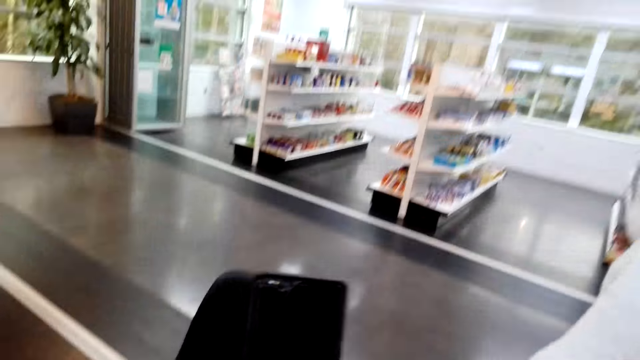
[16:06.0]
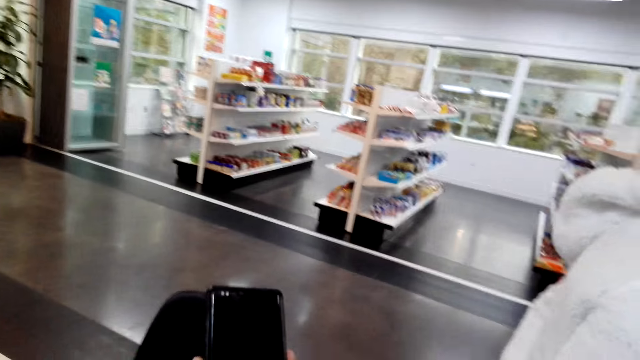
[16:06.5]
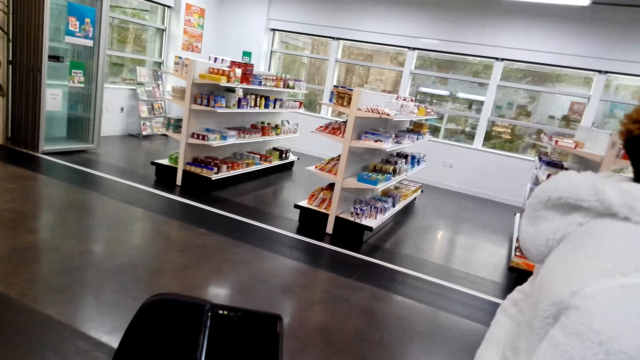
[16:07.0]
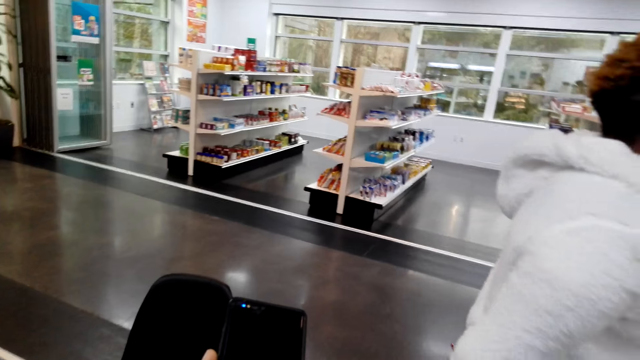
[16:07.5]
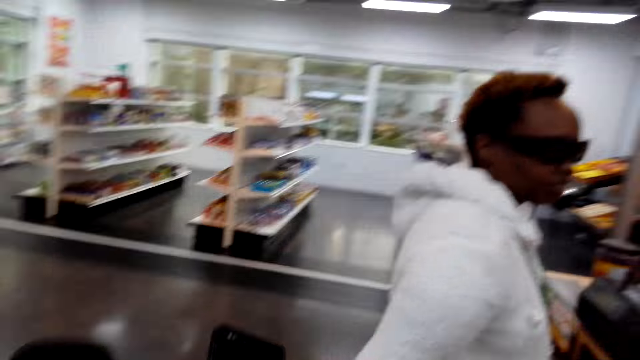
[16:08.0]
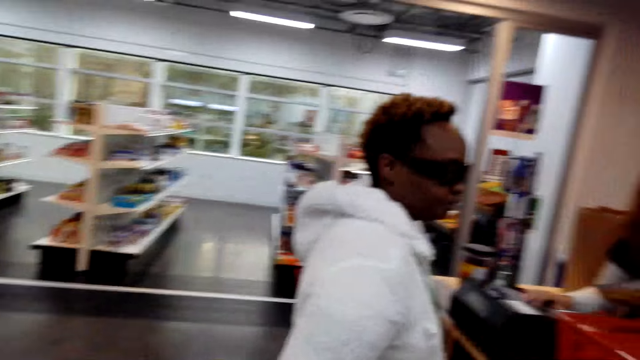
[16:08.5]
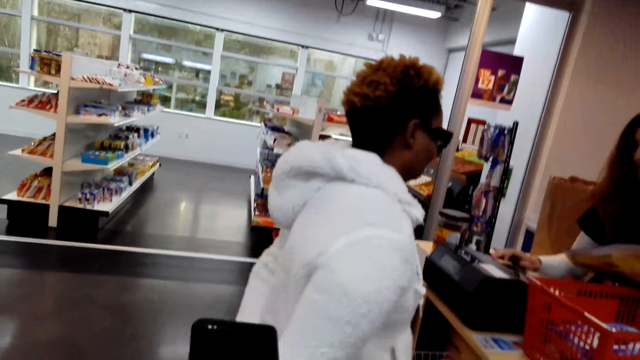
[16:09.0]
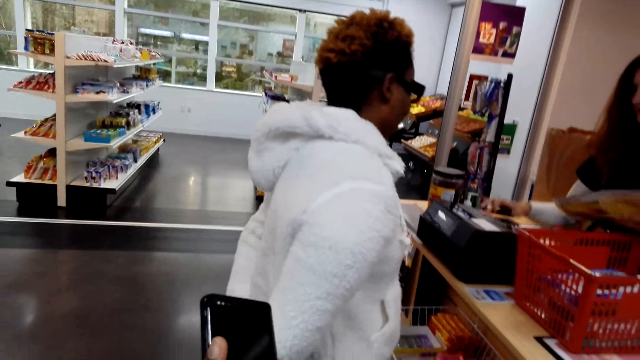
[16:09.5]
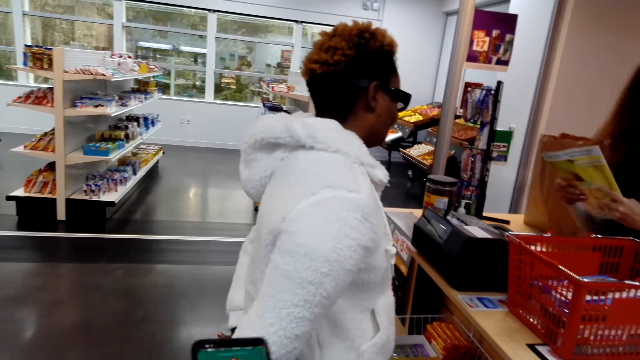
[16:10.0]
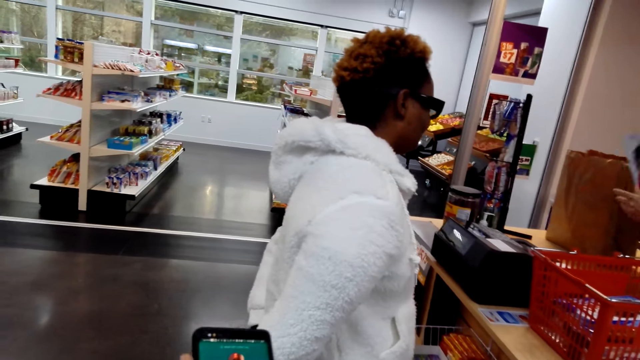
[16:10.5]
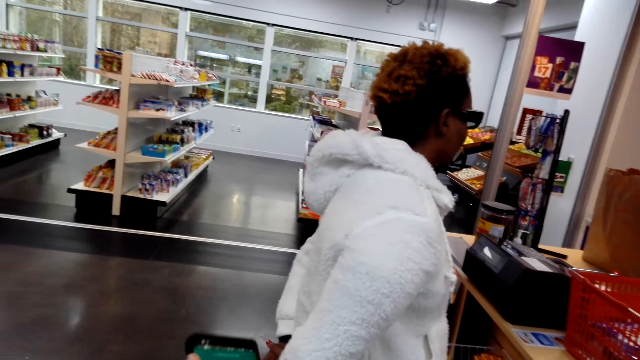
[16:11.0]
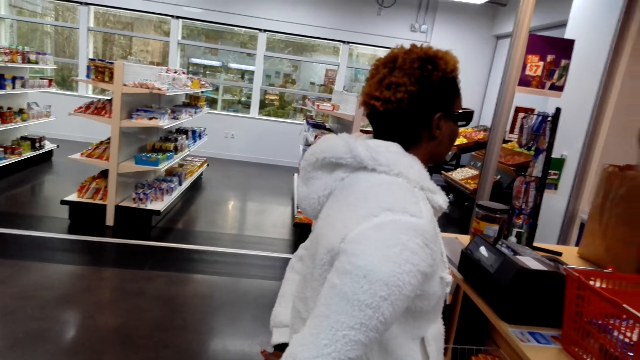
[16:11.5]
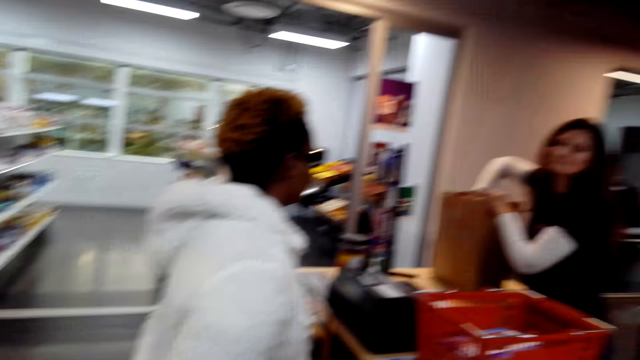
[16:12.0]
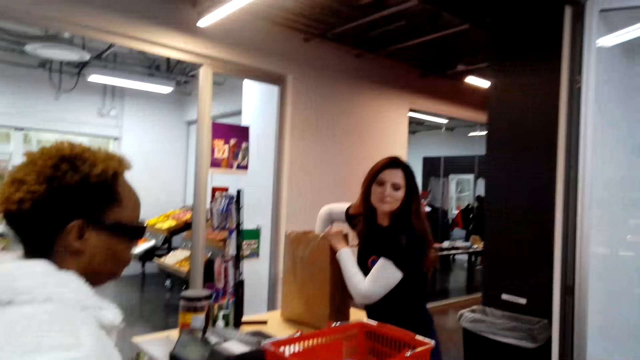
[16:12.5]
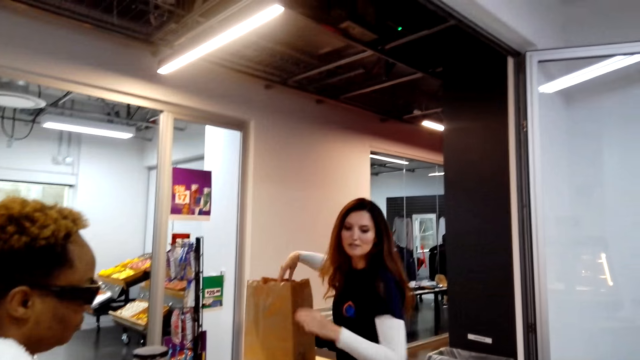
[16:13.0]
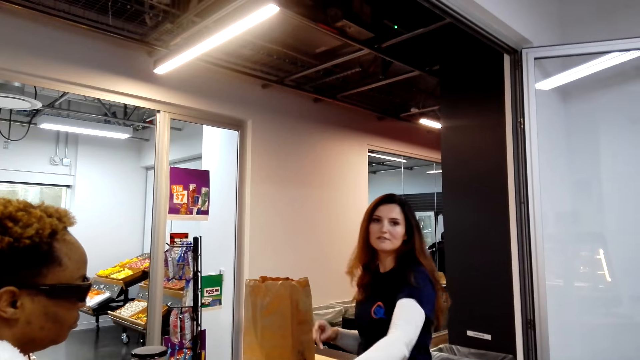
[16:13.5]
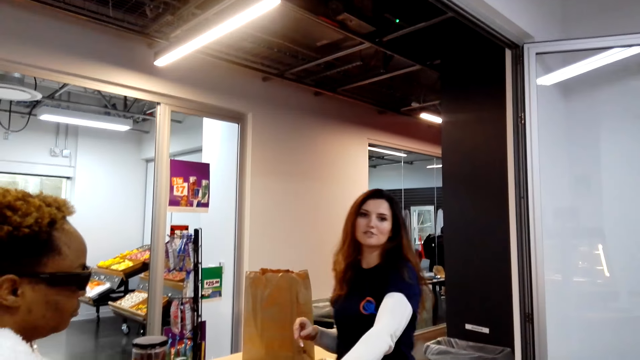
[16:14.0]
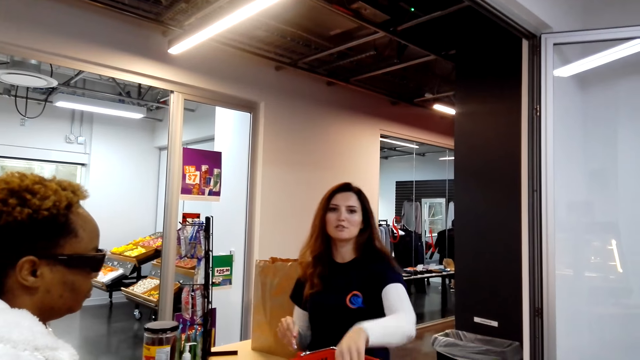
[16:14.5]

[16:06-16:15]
The camera wearer uses her phone. A woman puts the book in the bag.

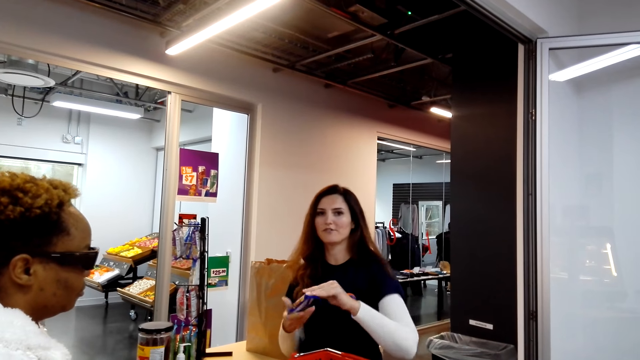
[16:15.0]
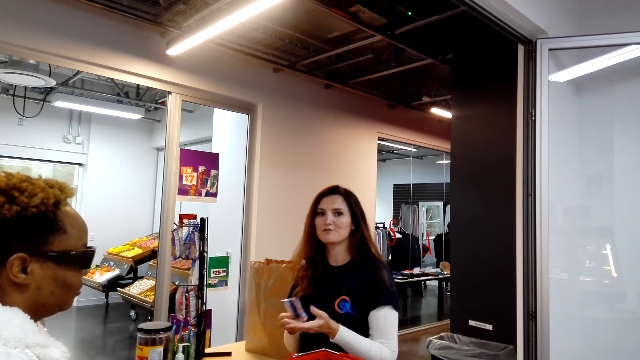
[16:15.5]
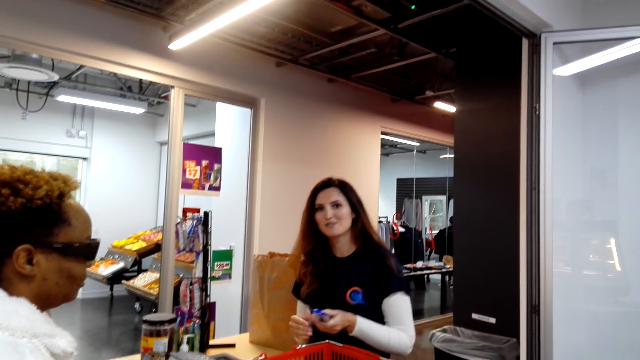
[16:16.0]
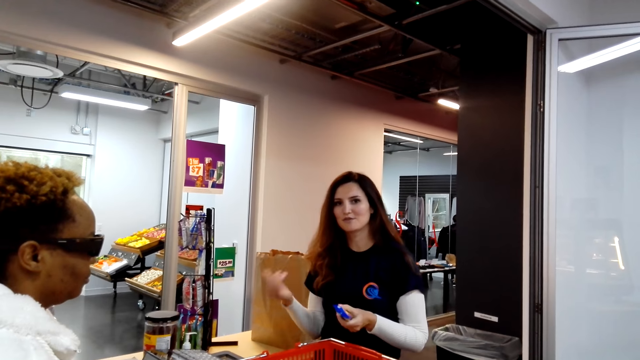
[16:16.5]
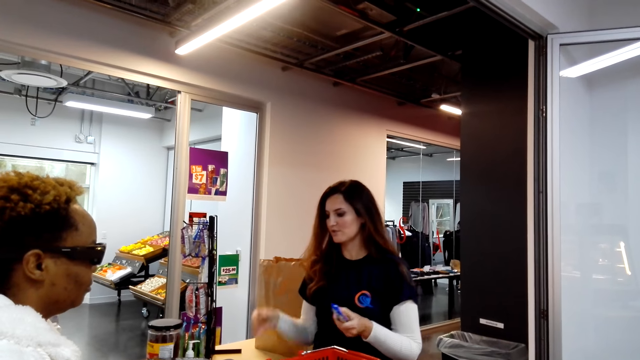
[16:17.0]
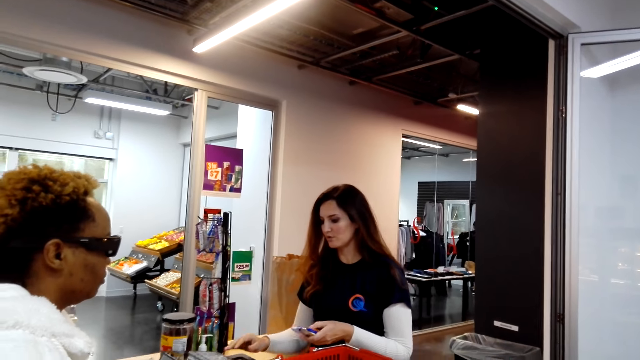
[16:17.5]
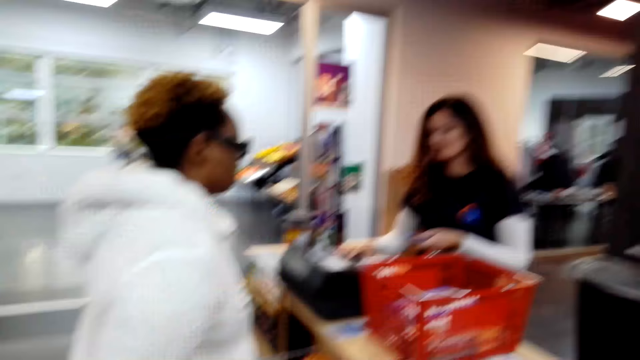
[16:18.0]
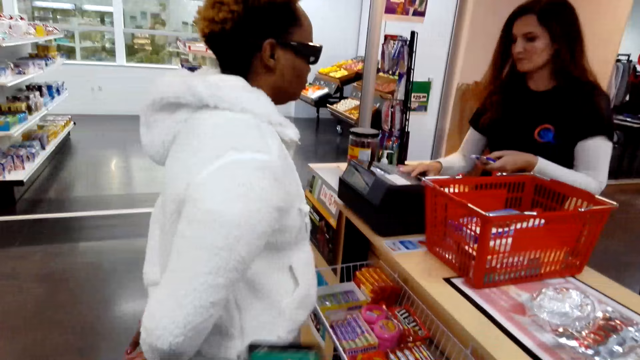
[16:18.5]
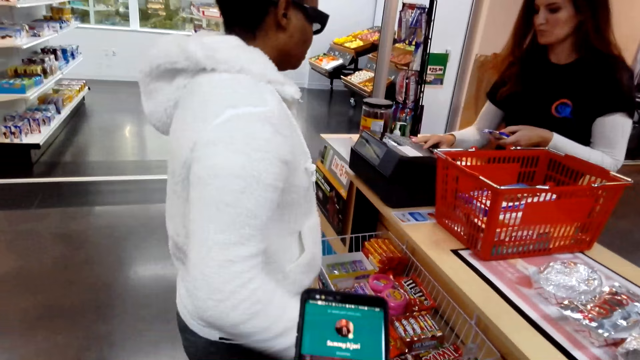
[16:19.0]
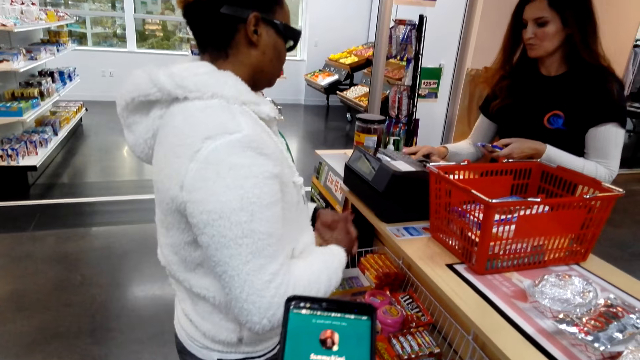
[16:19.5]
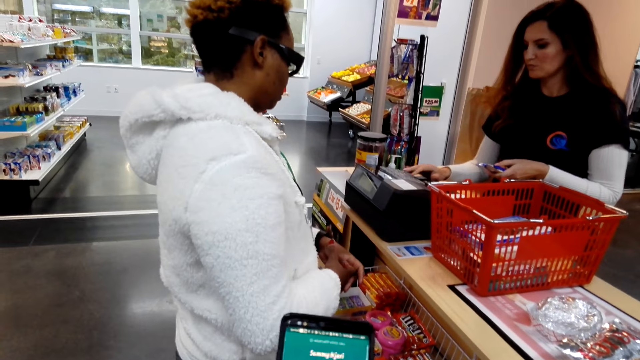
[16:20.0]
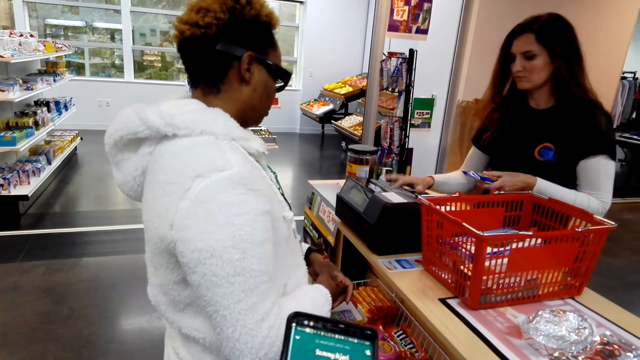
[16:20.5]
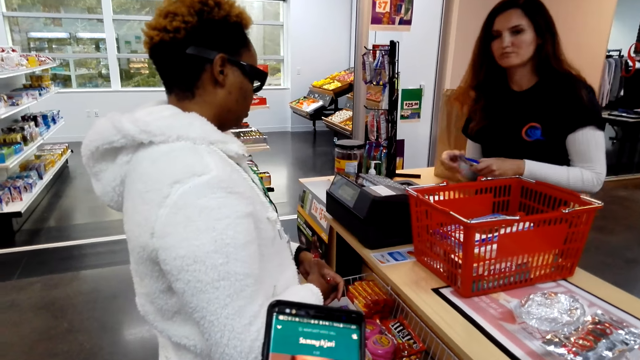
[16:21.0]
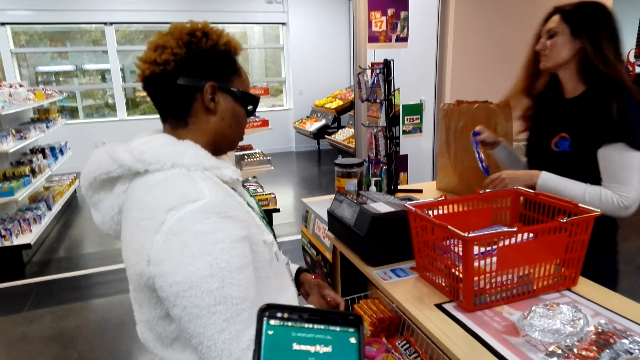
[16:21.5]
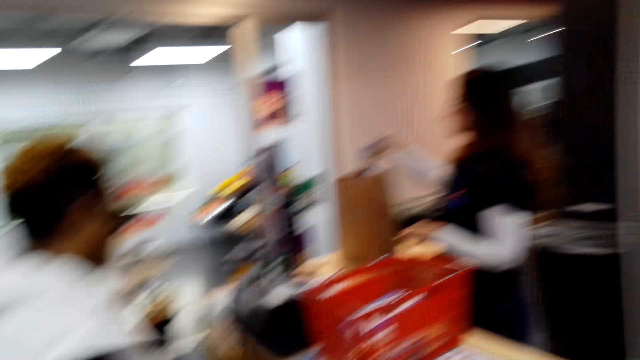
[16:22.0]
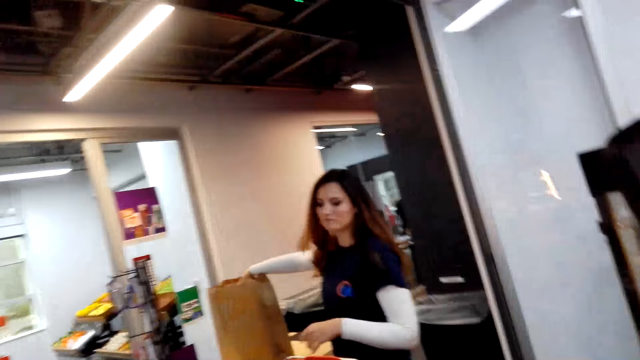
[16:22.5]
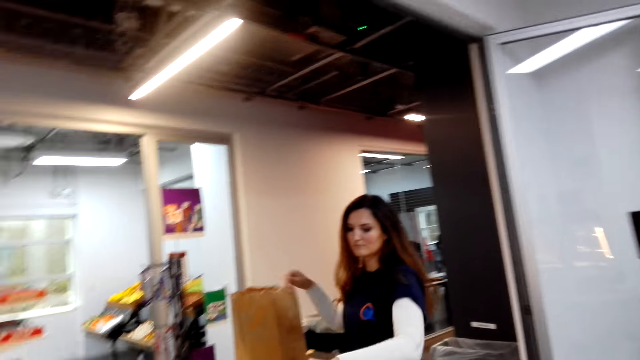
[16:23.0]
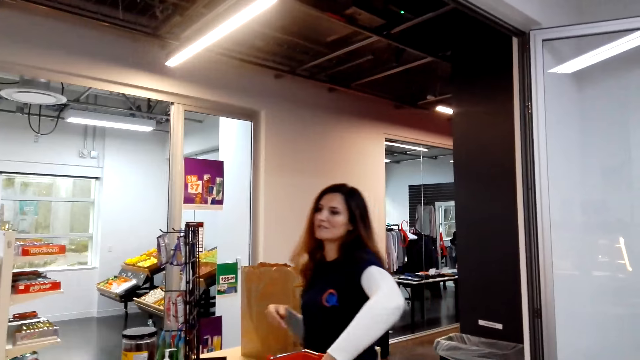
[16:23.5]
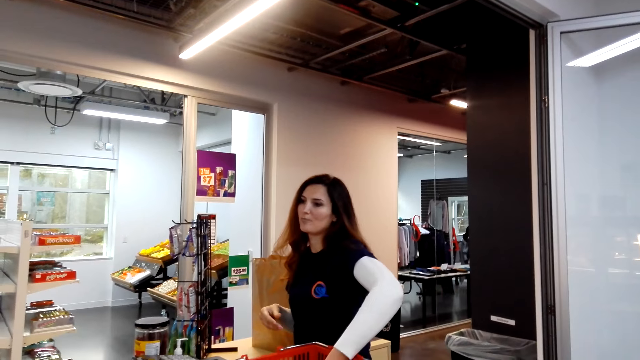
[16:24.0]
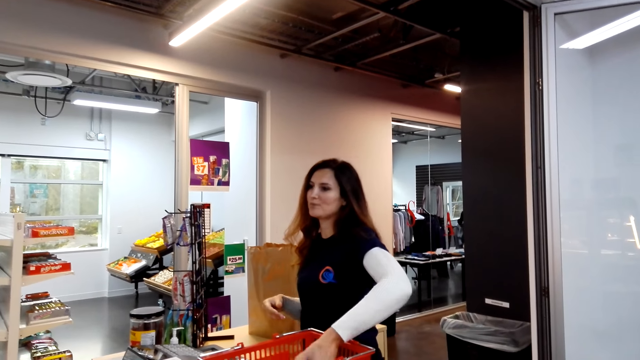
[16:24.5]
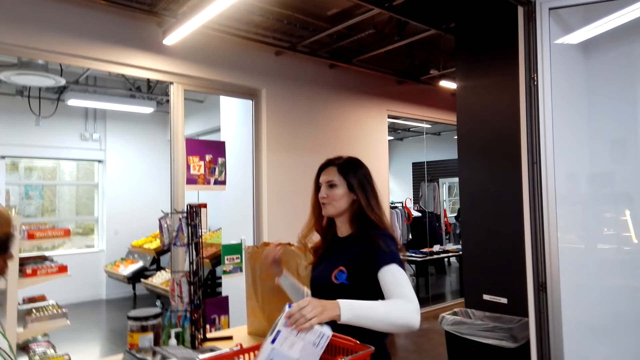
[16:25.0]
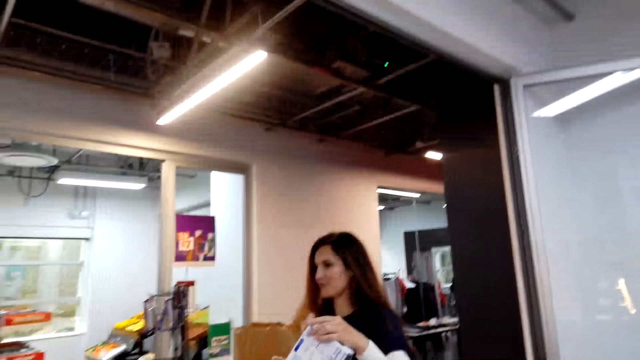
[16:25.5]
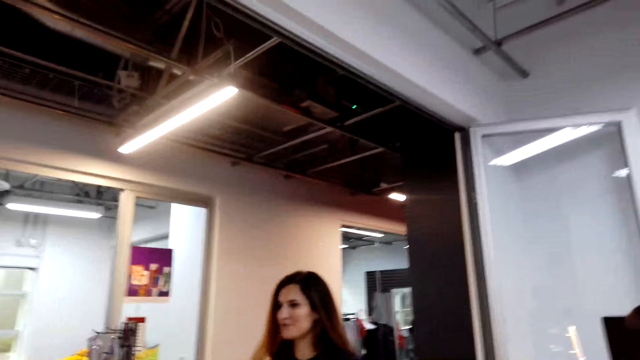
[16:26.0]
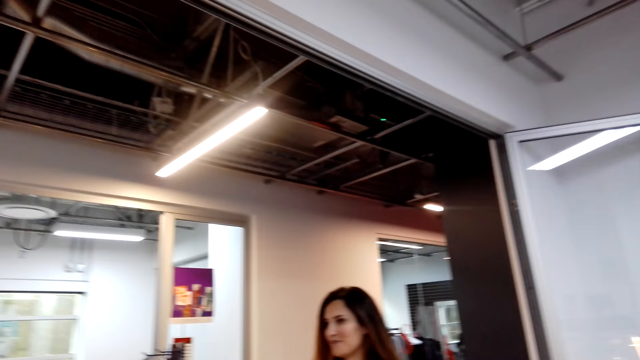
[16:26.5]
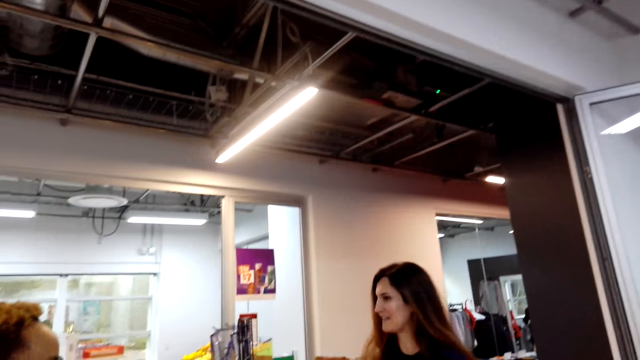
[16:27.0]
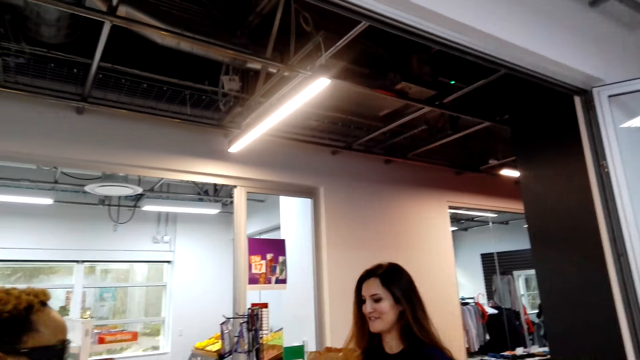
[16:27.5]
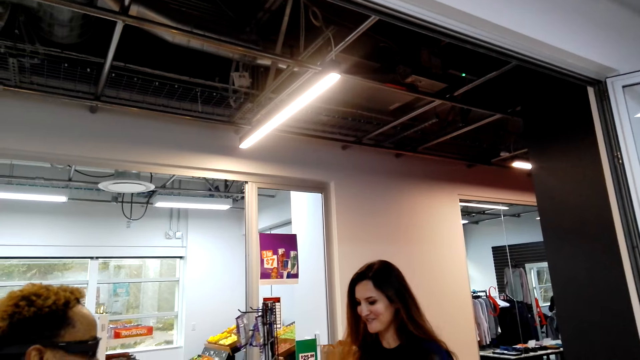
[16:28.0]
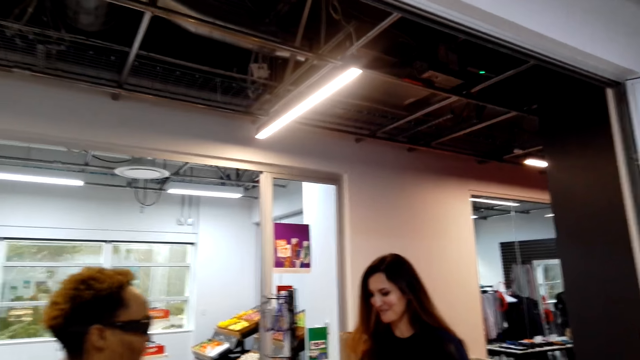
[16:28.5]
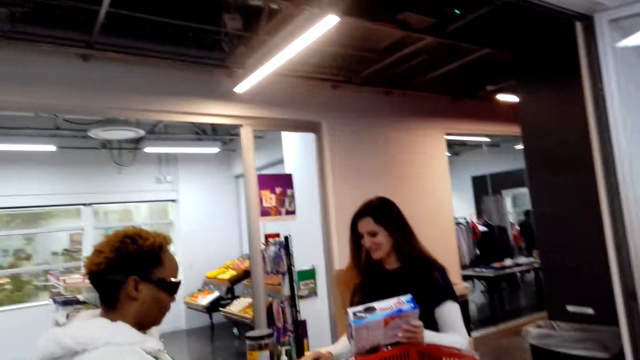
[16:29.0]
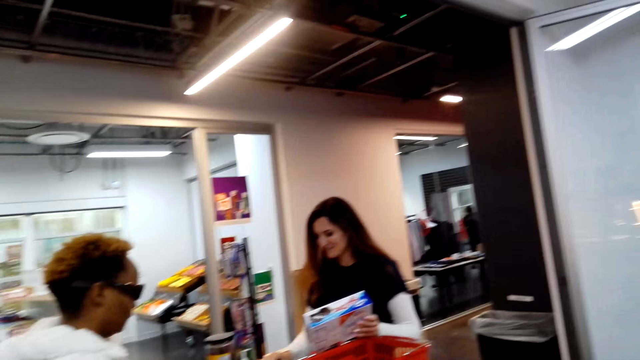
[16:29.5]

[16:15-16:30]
The woman picks up something. The woman itemizes the items. The woman calculates the price. The camera wearer uses the phone. The woman puts something in the bag. The woman picks up the ding dong. The woman itemizes the items.
